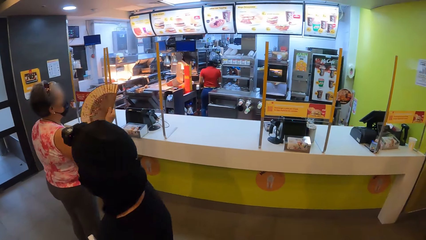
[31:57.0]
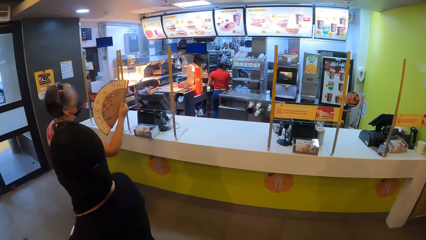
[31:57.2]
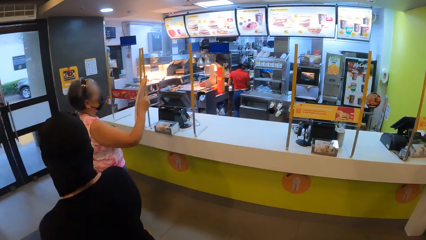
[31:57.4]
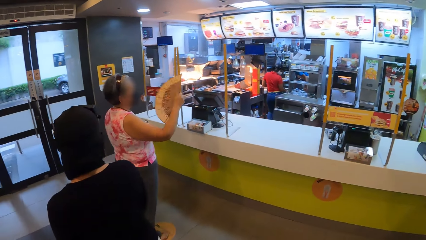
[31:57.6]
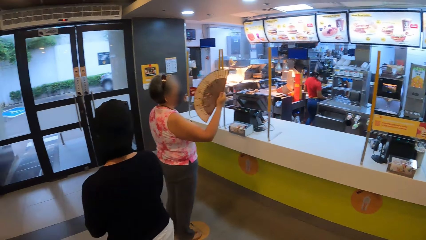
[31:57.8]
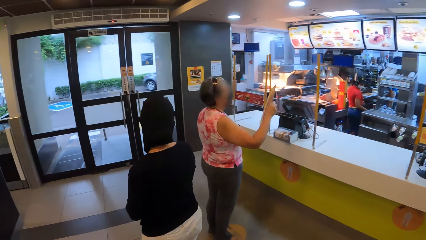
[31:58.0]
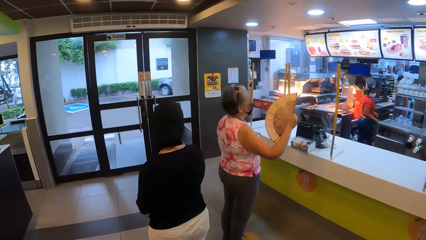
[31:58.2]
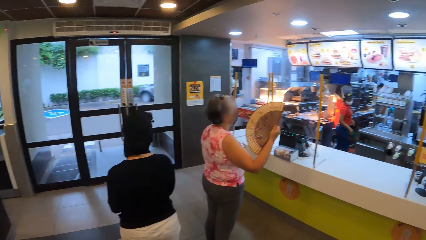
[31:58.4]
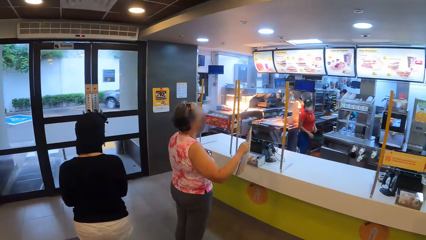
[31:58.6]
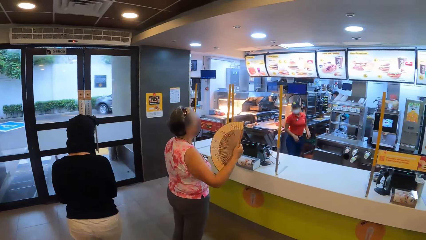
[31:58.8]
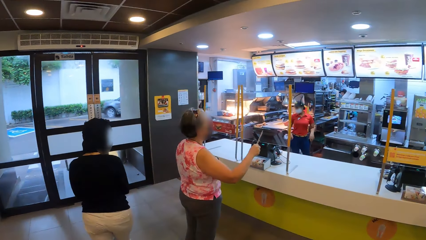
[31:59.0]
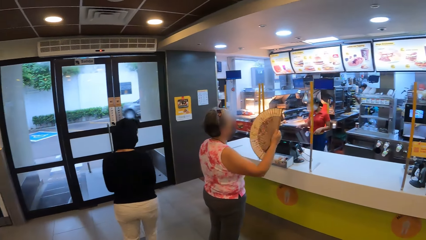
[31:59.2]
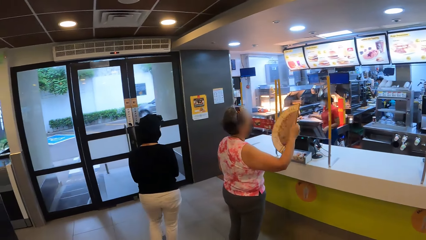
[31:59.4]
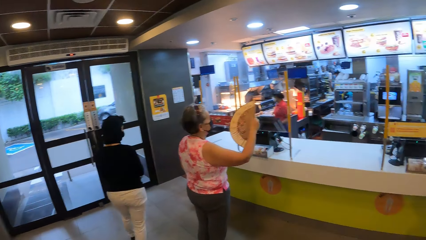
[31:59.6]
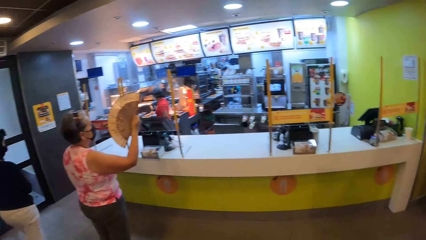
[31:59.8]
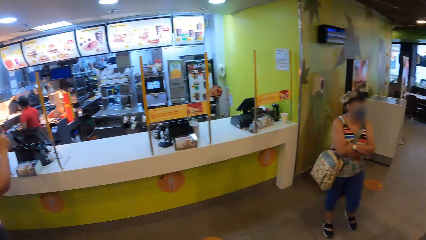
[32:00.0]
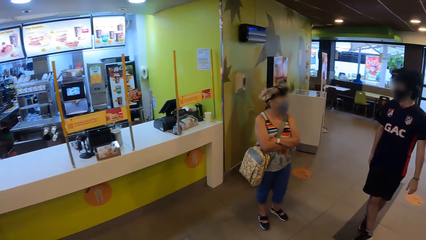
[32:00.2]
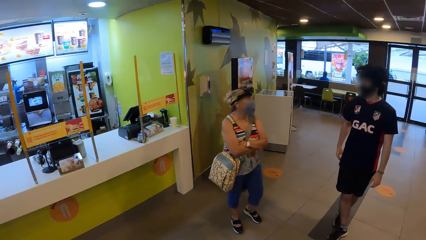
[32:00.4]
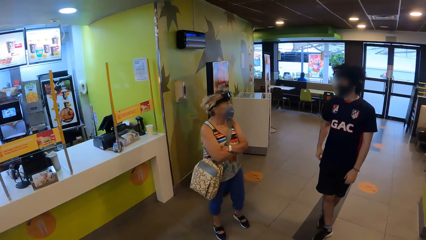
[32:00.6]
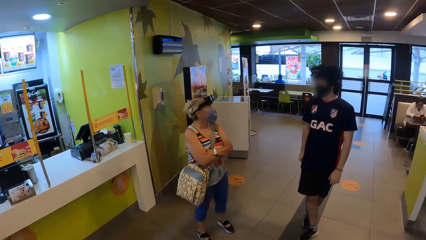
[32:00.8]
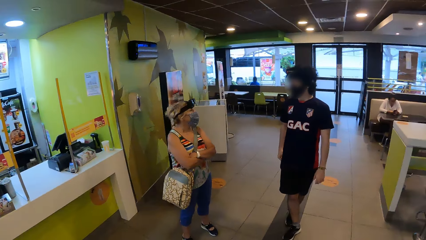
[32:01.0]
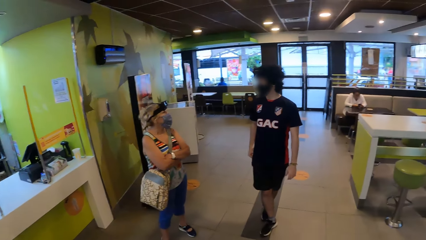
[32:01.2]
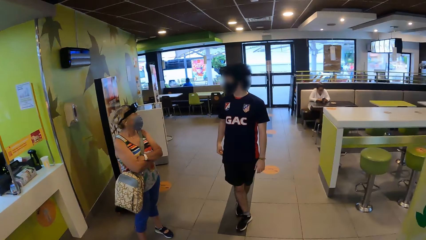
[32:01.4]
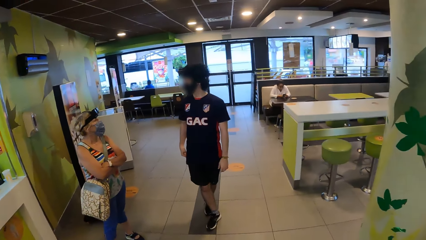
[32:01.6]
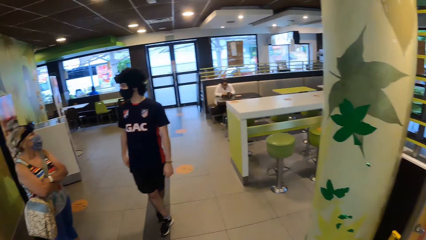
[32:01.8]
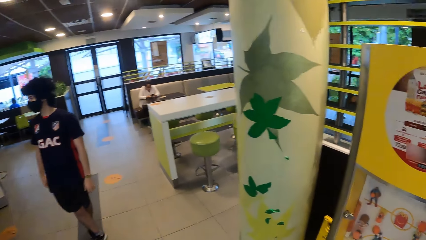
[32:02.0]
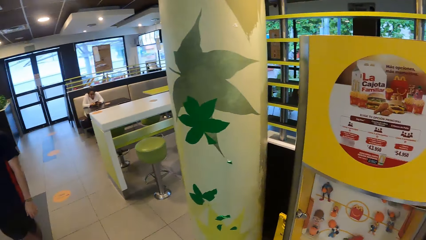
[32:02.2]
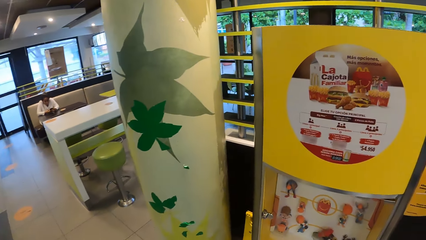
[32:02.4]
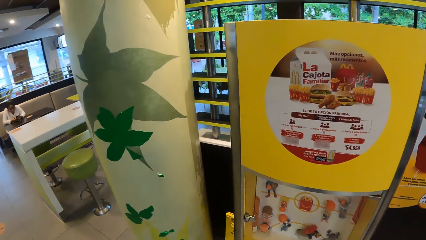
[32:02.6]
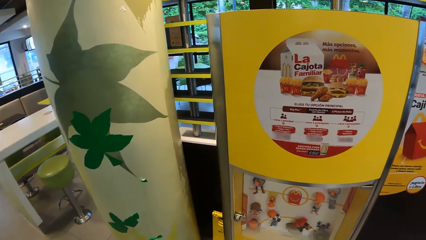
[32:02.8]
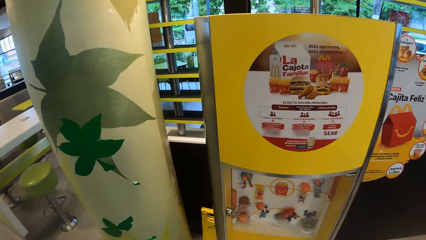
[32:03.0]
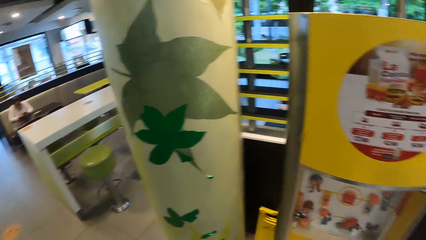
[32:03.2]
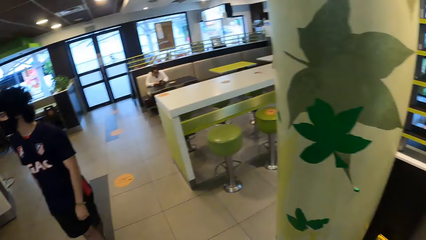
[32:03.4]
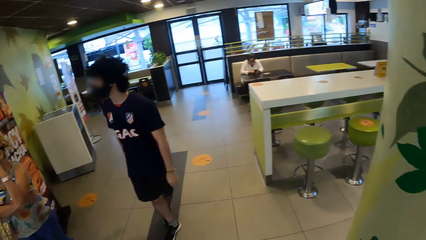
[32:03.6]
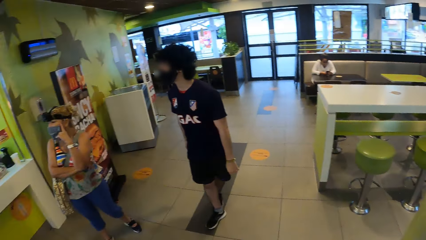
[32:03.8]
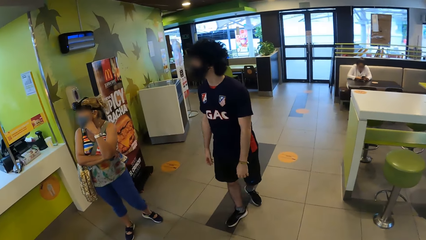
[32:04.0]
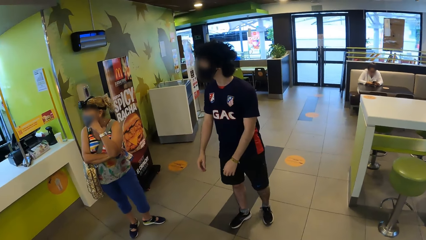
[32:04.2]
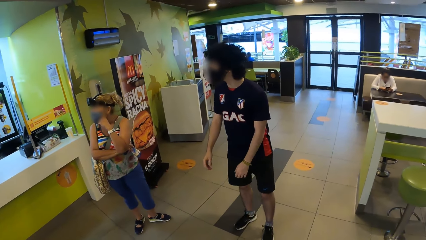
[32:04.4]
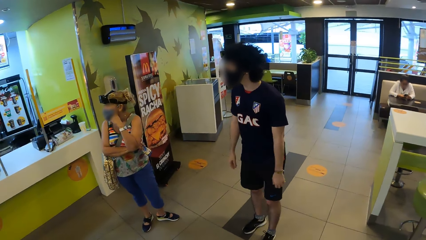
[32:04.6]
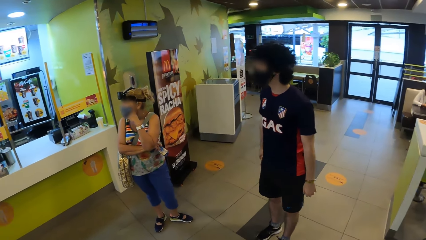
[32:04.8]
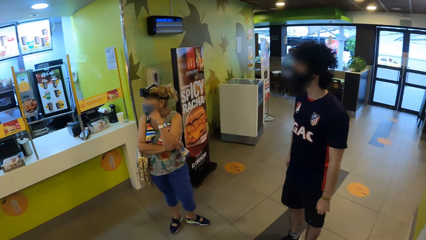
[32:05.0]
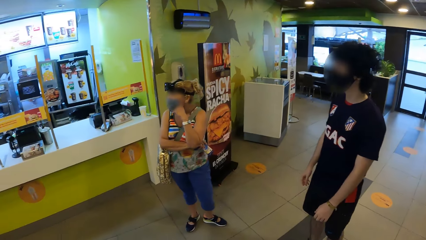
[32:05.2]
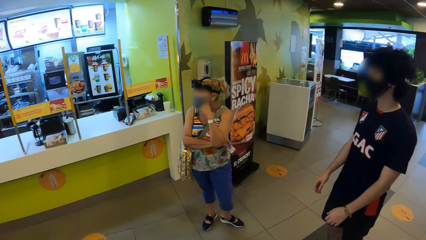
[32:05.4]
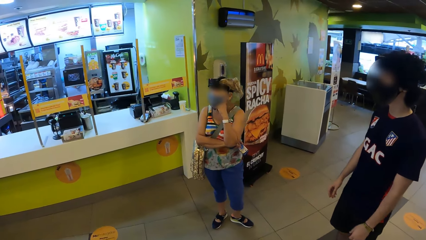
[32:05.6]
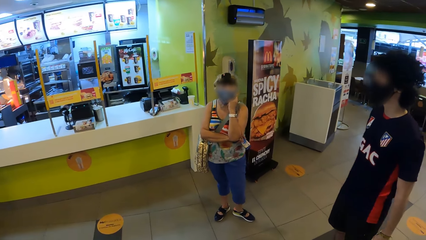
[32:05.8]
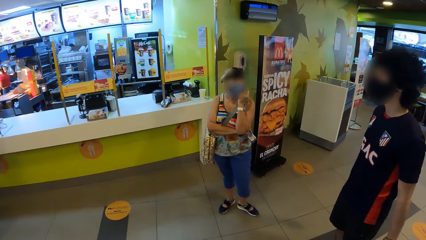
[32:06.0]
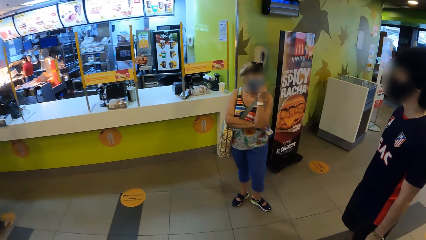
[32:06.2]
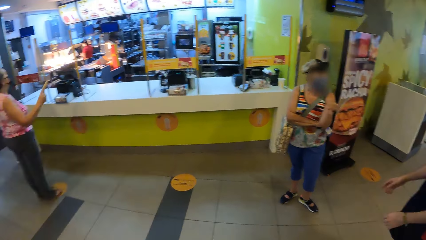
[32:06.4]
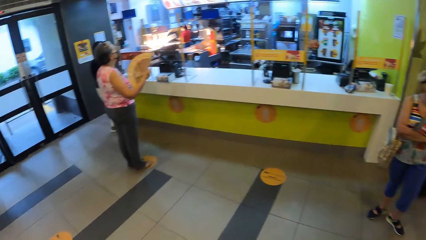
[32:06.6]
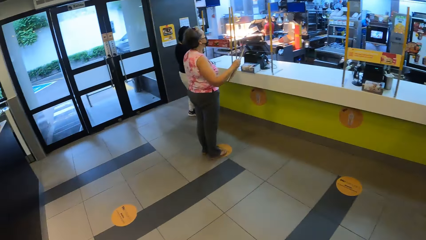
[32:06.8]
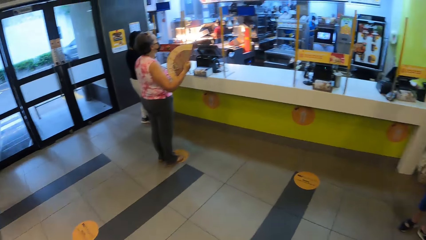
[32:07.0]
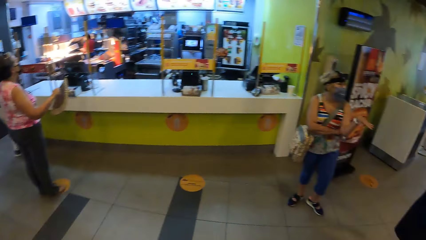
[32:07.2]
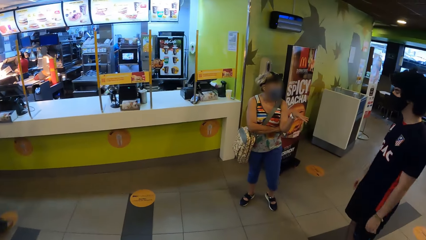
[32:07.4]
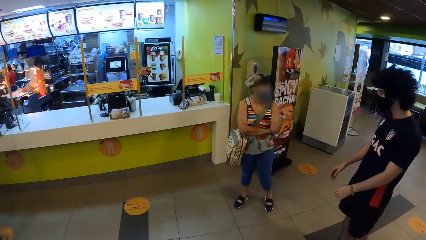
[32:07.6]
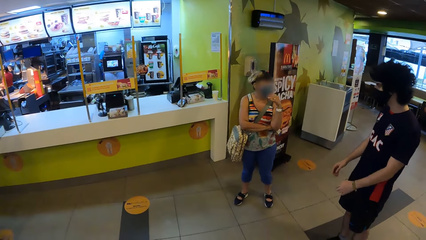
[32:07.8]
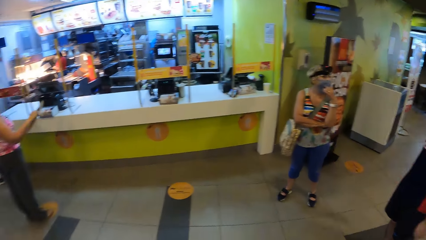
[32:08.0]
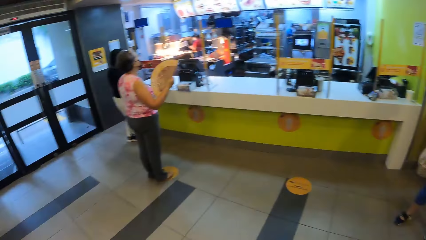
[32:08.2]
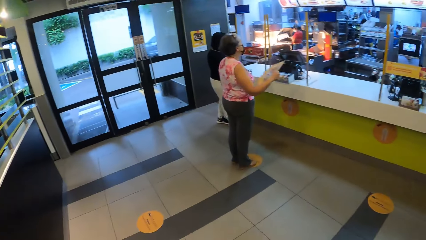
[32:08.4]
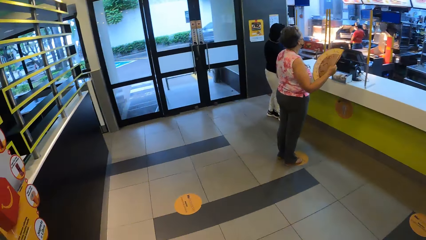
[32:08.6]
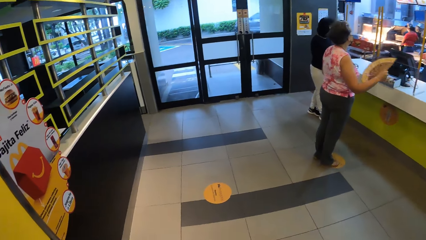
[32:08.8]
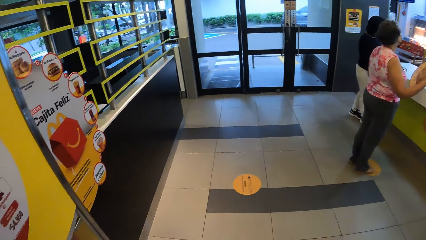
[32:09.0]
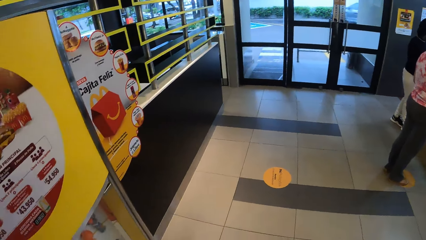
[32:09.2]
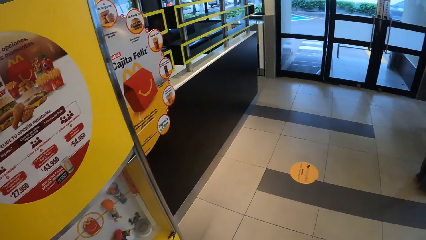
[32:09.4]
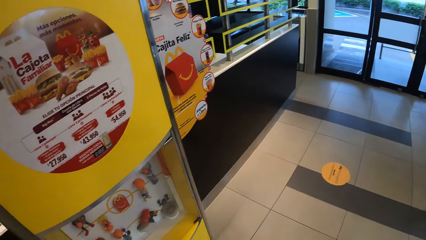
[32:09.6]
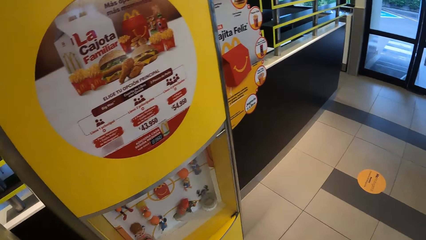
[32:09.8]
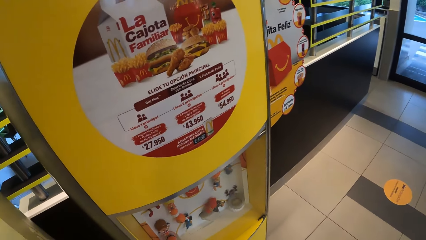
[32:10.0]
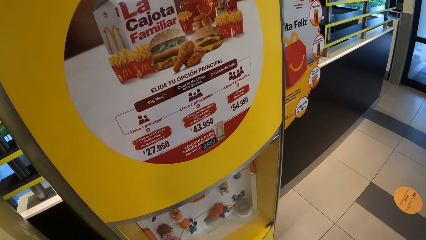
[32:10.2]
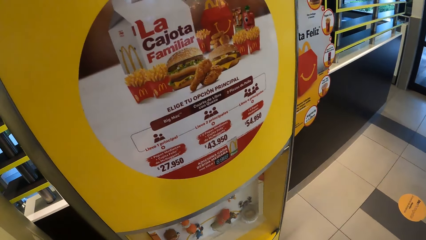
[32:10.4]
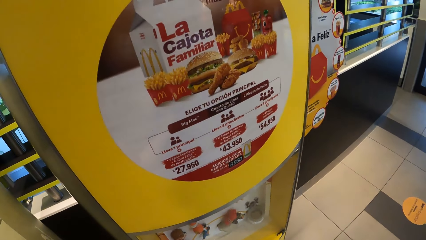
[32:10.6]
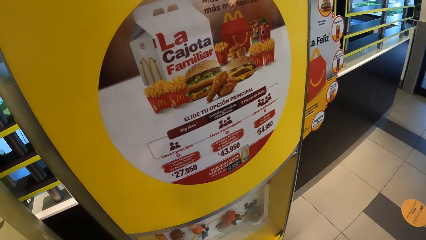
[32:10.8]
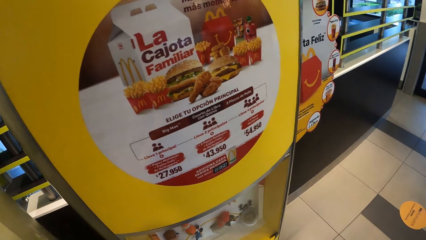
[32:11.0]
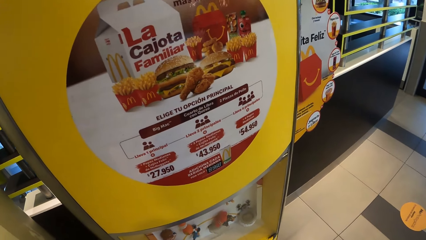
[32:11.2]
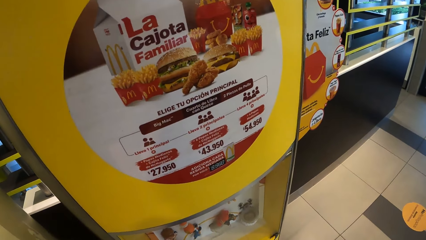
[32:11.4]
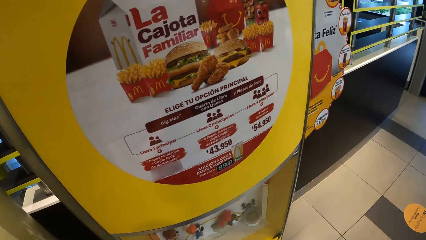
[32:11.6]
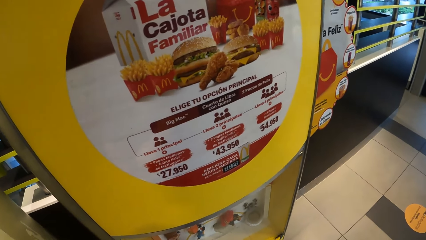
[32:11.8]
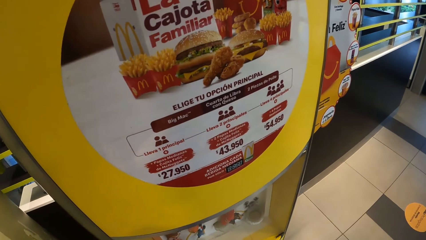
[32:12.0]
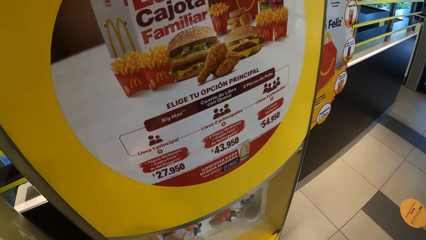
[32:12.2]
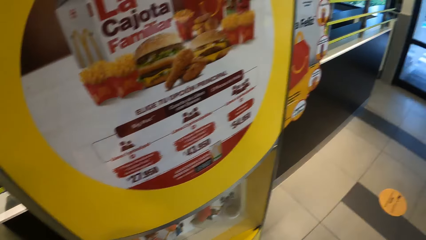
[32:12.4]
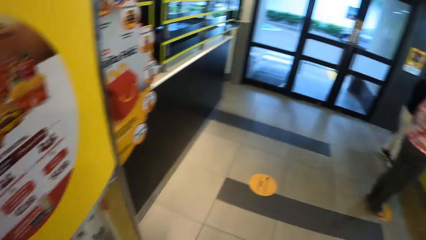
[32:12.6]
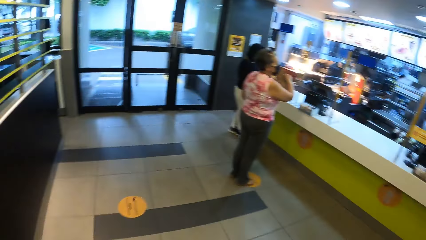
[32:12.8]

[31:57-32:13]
The lady walks around. The camera wearer looks around. They look at the food banner.
